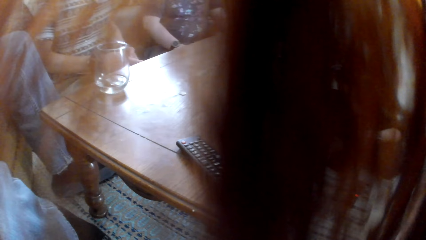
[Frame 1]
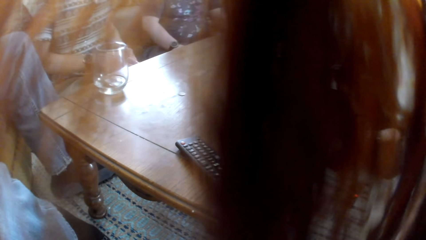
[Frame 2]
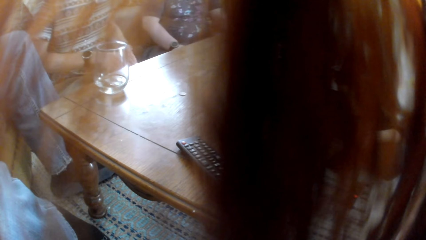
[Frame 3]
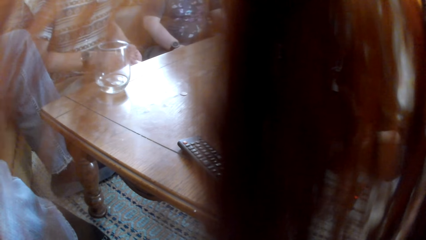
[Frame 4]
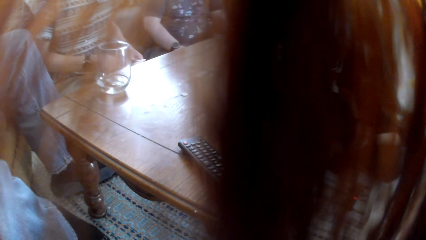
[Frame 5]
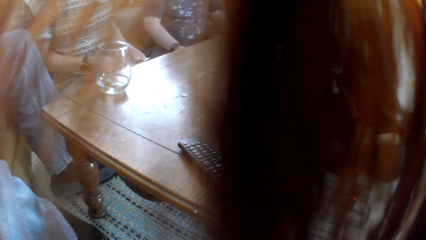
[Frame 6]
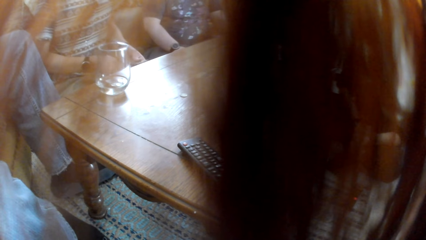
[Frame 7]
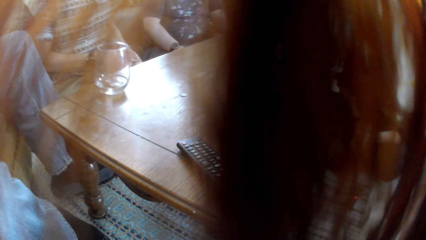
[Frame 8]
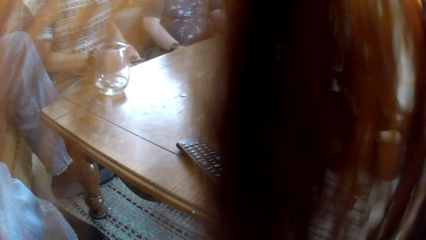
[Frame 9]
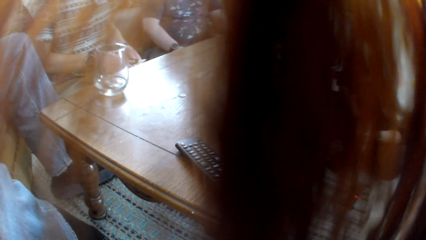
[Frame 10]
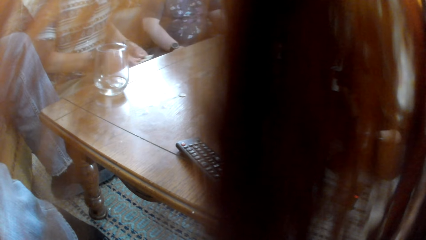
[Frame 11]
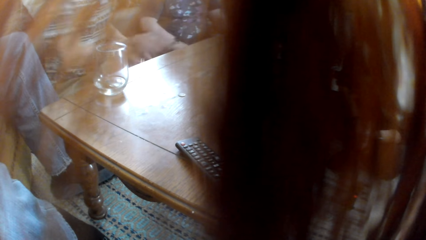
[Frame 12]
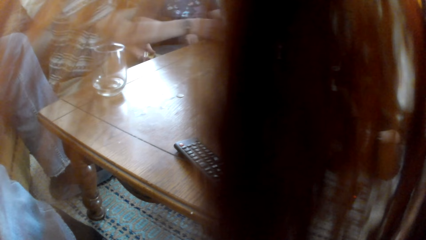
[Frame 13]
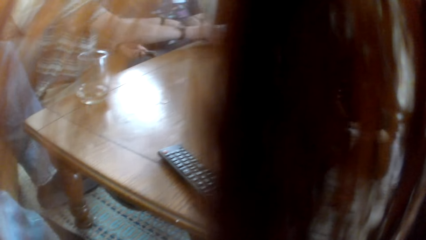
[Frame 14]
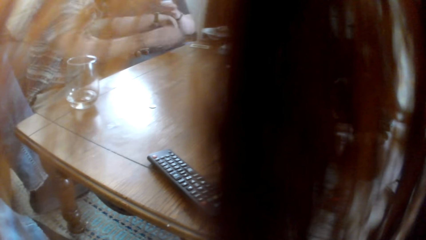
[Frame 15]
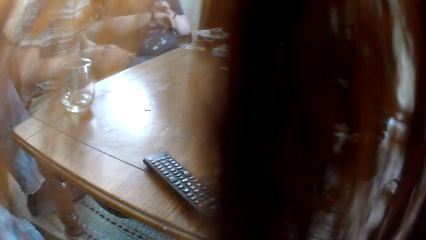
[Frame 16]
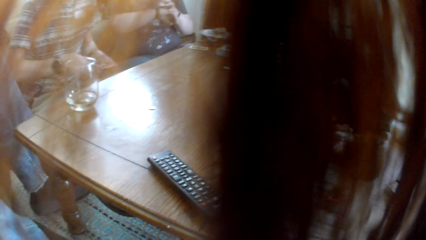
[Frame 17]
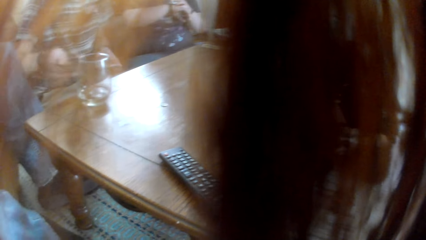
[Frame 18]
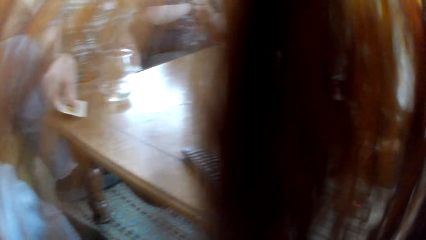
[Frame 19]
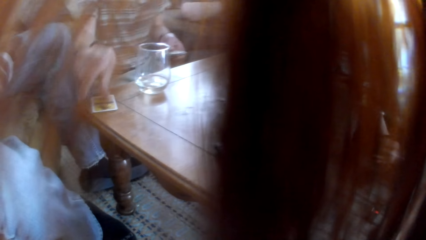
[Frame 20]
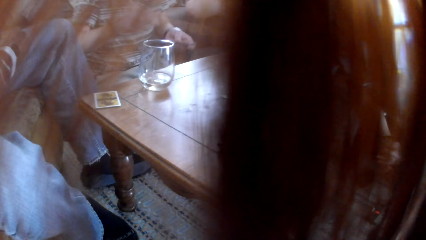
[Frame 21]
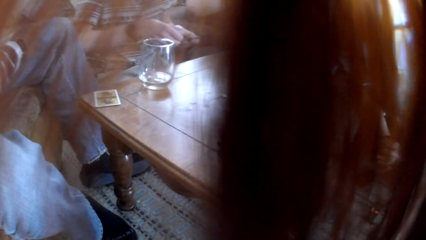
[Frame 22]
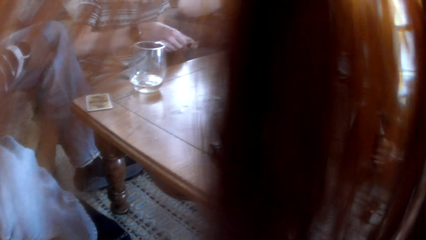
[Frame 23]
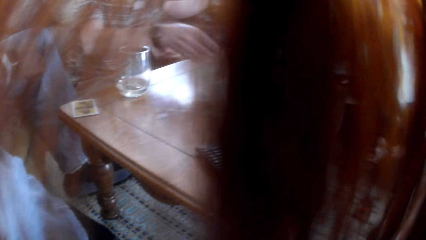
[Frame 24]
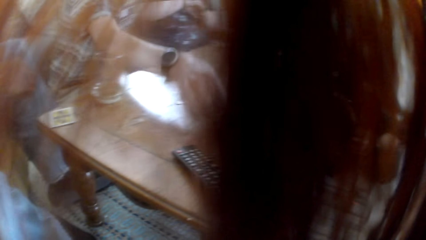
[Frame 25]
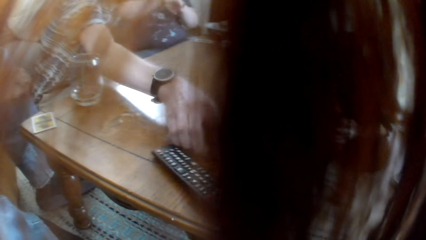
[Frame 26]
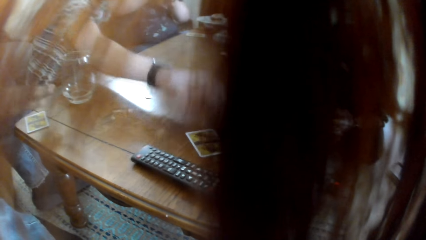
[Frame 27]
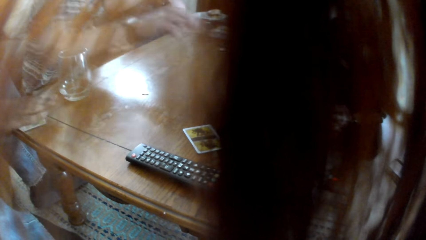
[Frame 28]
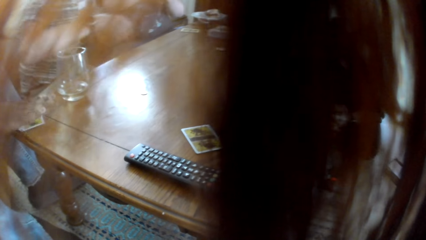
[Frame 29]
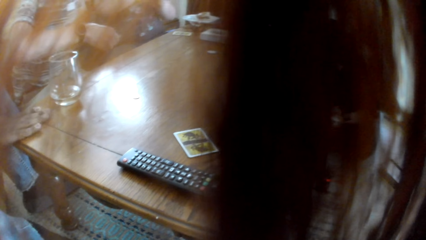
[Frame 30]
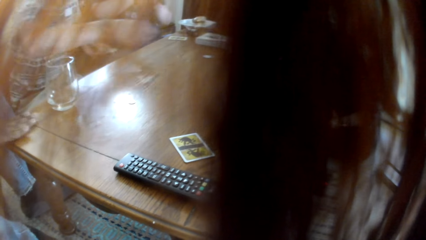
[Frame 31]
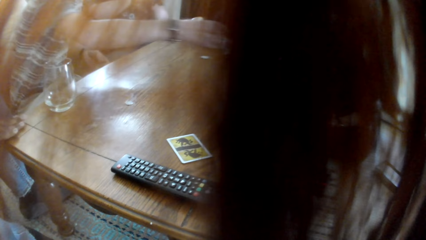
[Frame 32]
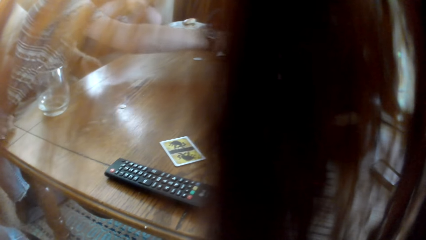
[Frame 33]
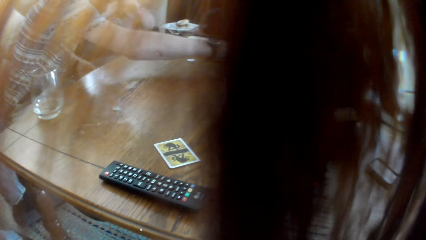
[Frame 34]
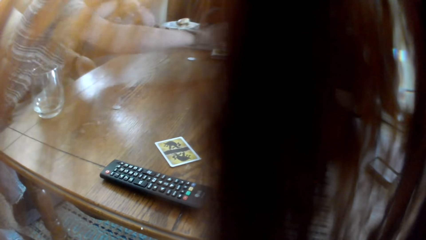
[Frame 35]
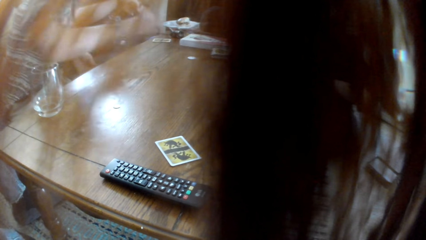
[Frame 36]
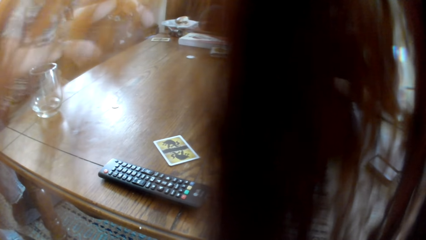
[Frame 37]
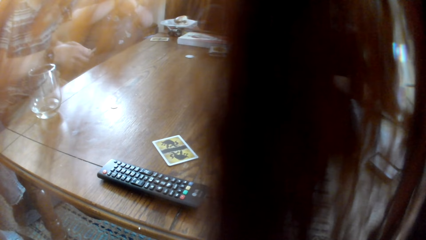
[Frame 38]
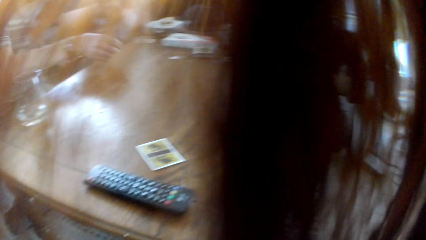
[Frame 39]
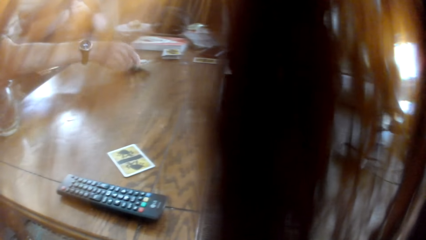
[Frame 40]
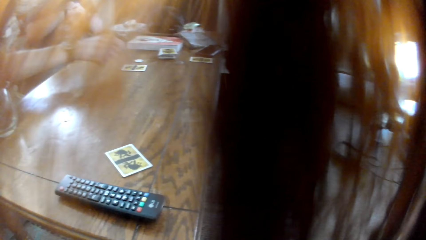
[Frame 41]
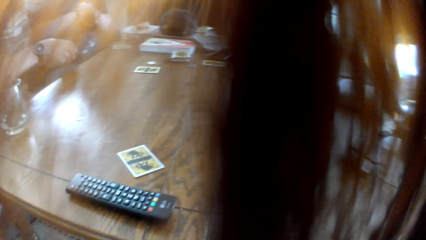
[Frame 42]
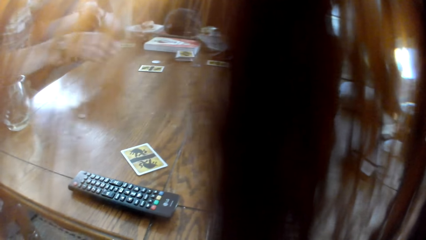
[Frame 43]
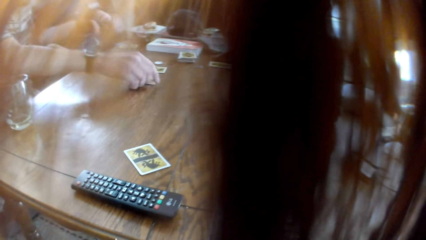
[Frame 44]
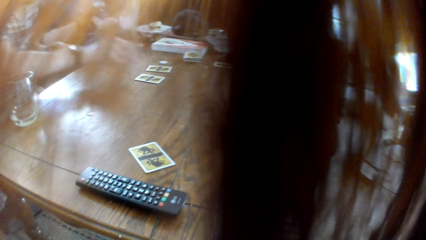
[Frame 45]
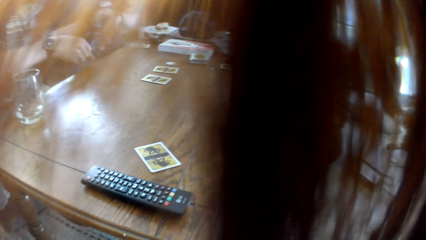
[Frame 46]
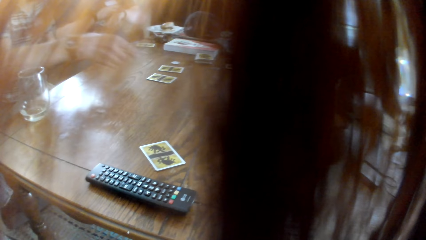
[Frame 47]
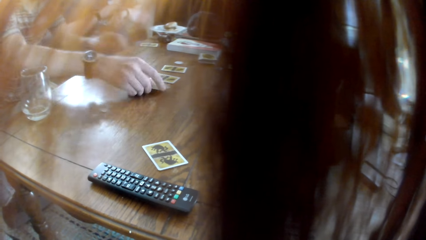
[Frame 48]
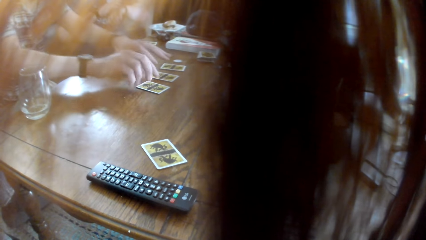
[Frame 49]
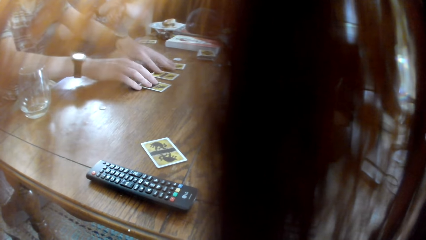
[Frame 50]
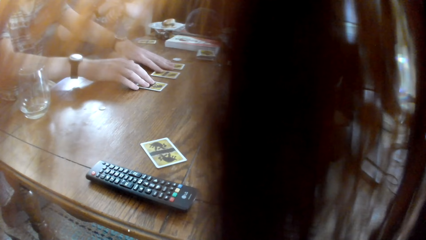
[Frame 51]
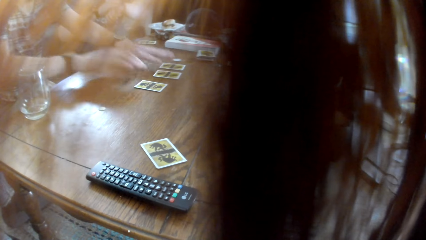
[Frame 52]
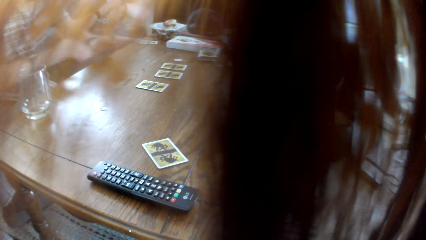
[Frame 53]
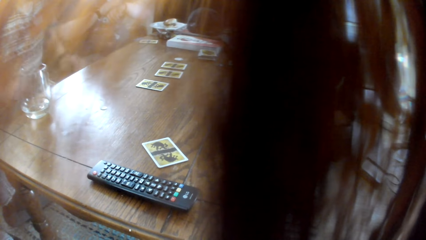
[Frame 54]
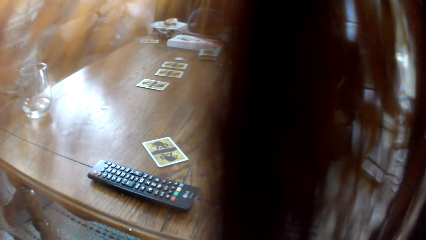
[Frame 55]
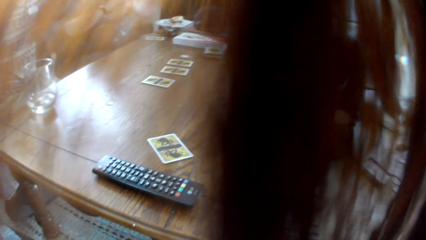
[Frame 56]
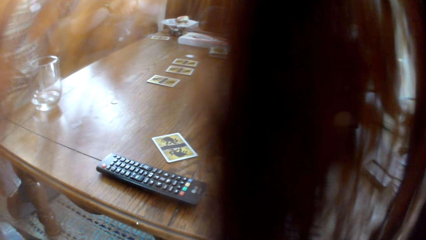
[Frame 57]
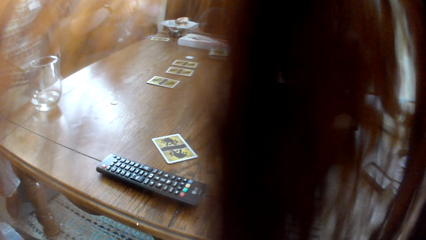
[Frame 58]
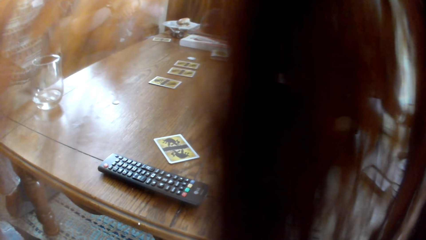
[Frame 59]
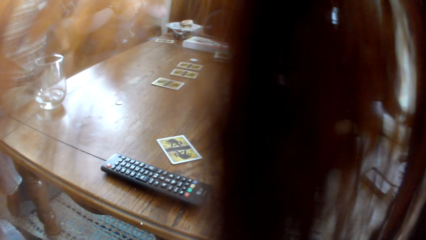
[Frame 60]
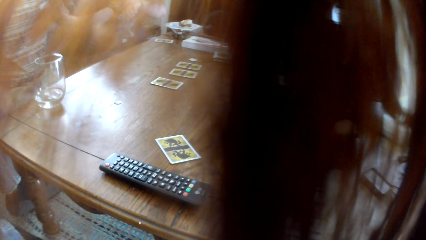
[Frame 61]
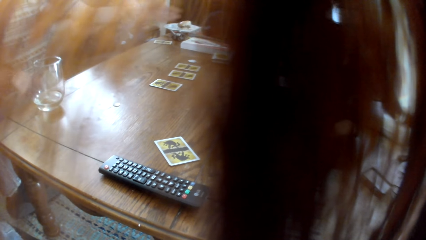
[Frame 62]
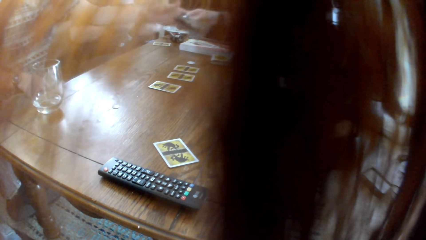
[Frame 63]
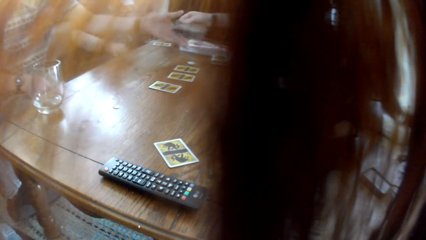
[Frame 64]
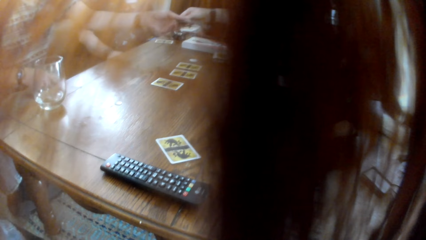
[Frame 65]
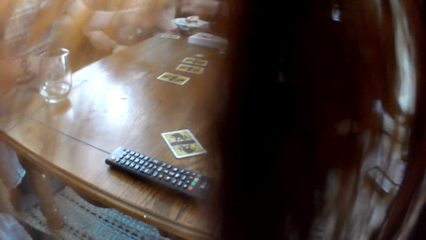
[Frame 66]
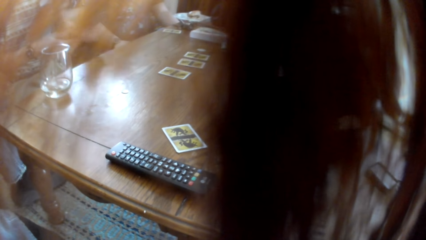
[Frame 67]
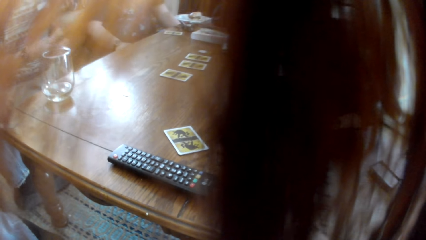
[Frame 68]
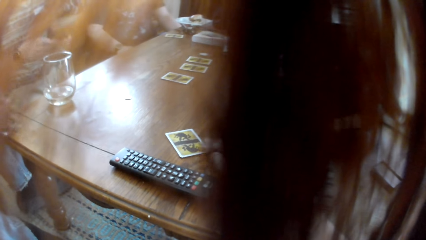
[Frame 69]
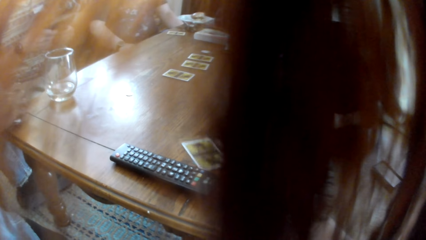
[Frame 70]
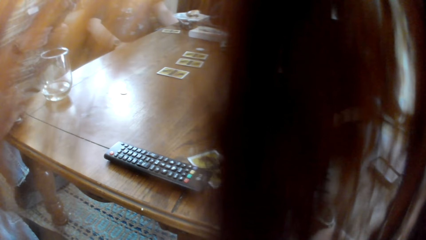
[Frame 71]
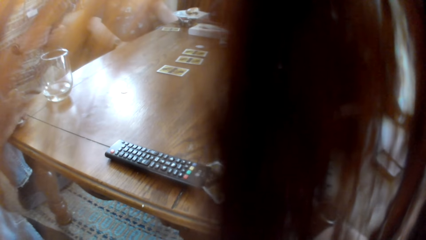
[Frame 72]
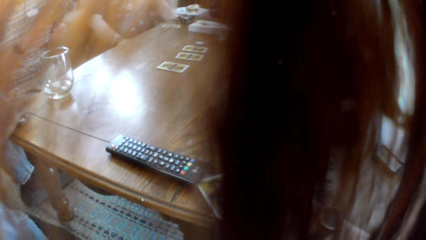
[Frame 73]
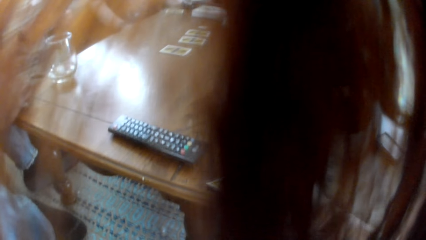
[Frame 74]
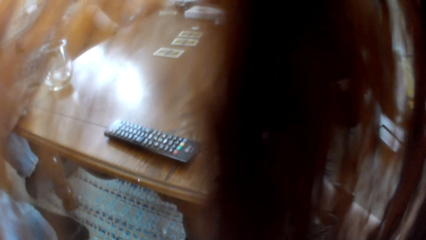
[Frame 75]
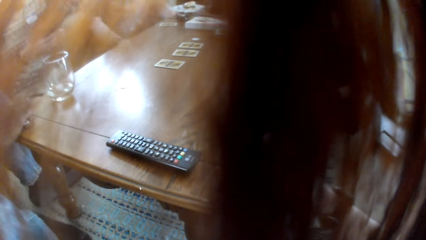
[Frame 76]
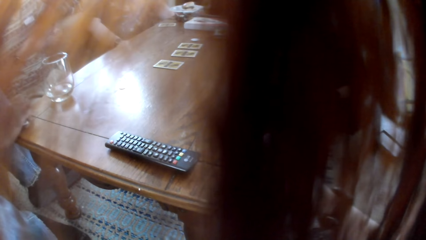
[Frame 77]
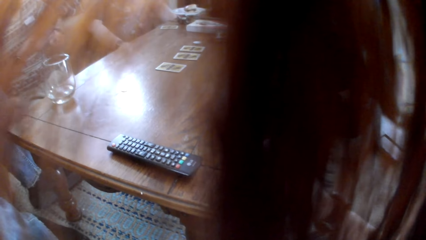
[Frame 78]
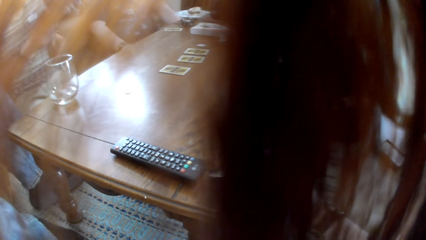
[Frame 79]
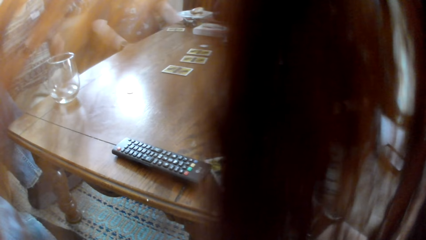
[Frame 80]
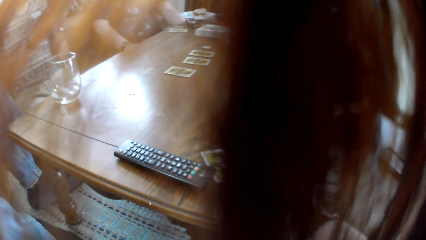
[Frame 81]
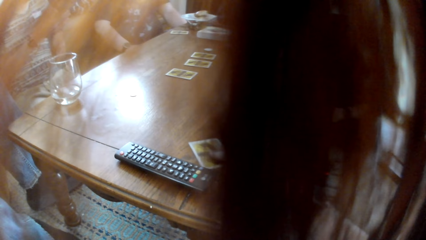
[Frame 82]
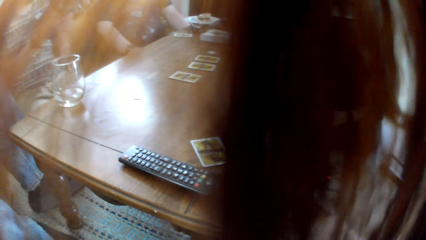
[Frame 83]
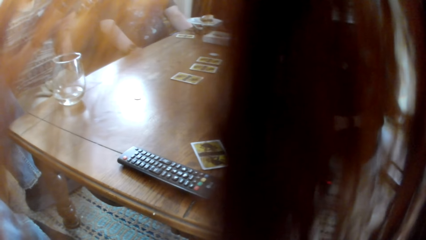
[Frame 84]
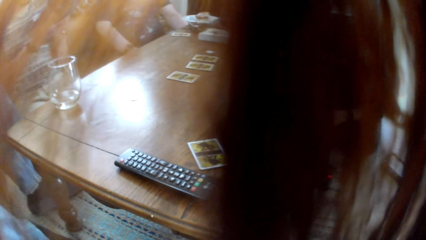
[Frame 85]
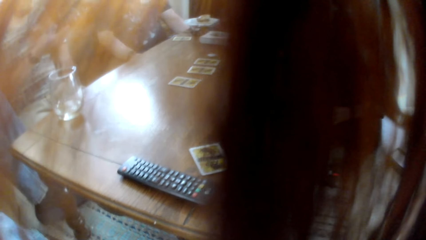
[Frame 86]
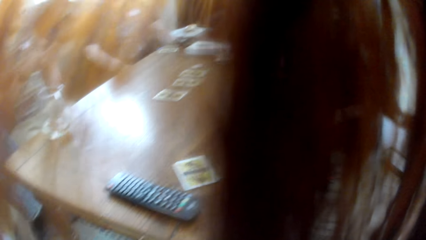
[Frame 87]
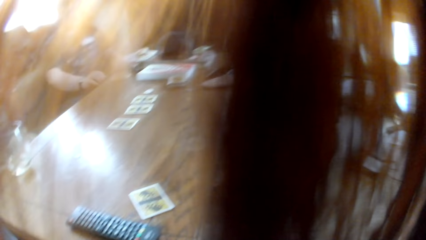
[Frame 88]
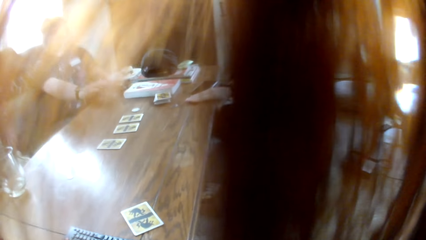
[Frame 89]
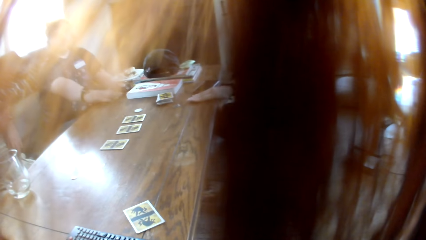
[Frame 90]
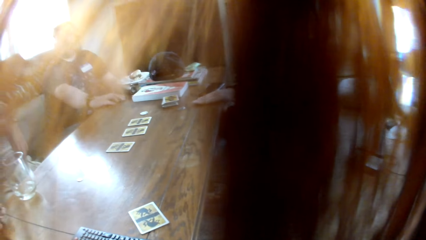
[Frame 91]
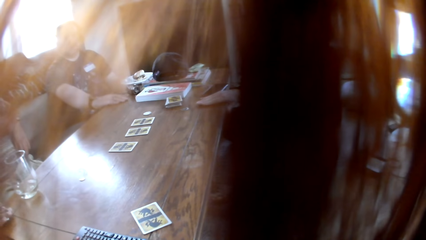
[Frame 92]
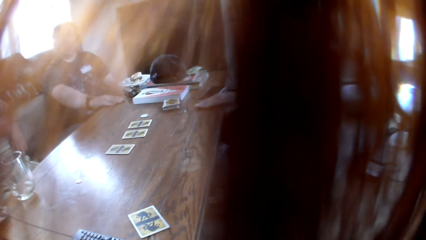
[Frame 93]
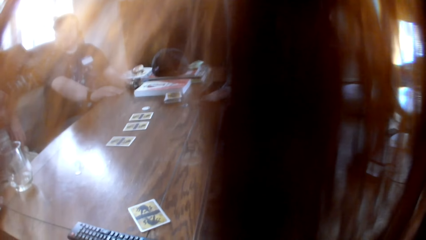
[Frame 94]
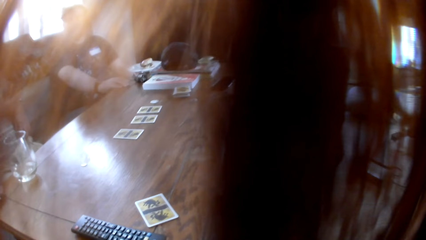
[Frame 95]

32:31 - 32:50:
A man puts a card on the table, takes a card, distributes the board game cards on the table, takes a card, puts a card on the table, takes a card, puts a card on the table, takes a card, puts a card on the table, takes a card, puts a card on the table, takes a card, puts a card on the table, and touches the cards on the table. A woman talks to the colleagues and hands the camera wearer a script. The man receives a booklet from the woman. The camera wearer moves a card on the table. They pick a board game card from the table. The man talks to the colleagues. The camera wearer puts the board game card on the table. The woman responds to the man. The camera wearer looks at the woman. Another man takes a card.
